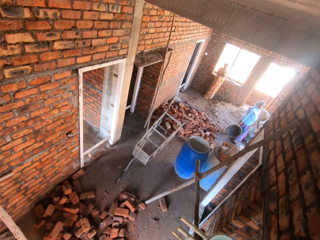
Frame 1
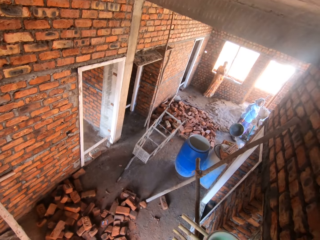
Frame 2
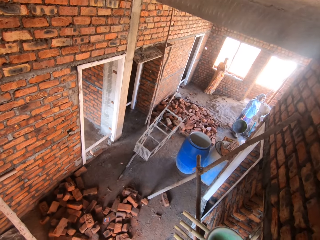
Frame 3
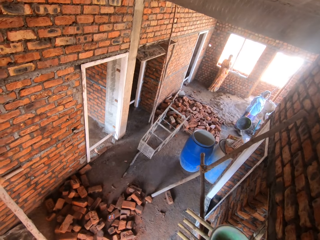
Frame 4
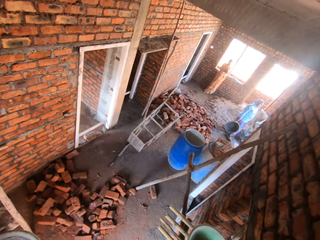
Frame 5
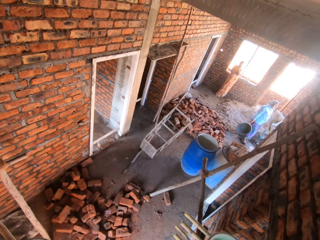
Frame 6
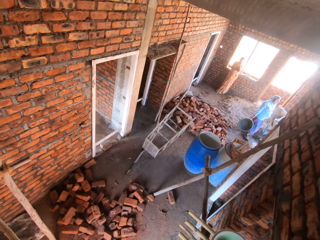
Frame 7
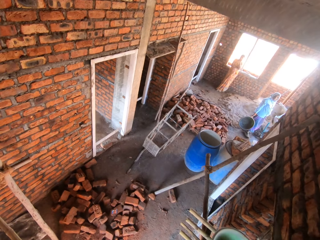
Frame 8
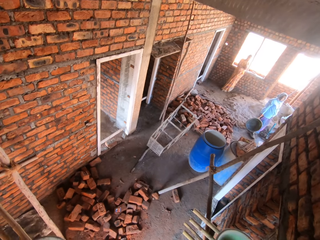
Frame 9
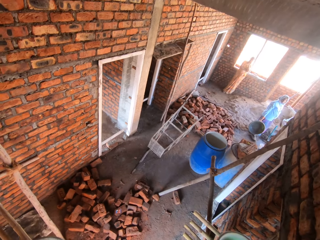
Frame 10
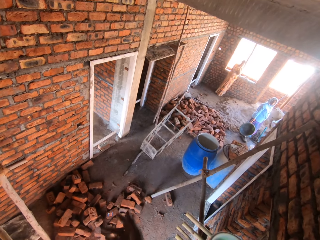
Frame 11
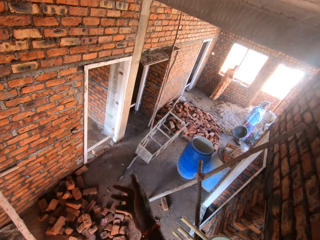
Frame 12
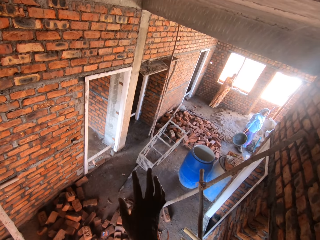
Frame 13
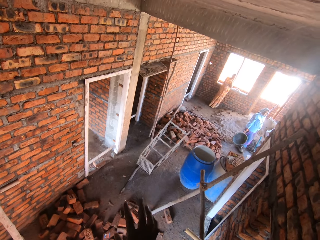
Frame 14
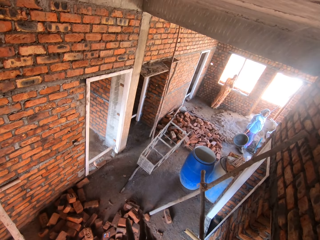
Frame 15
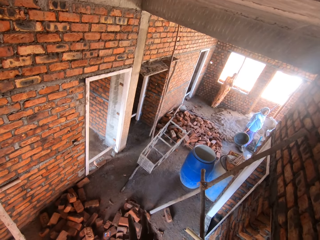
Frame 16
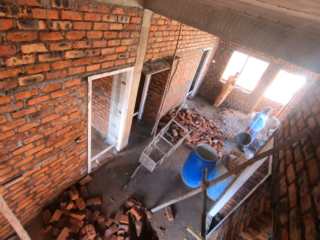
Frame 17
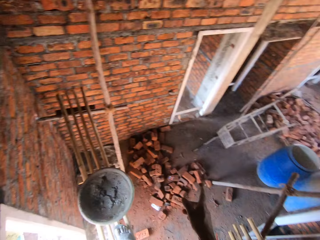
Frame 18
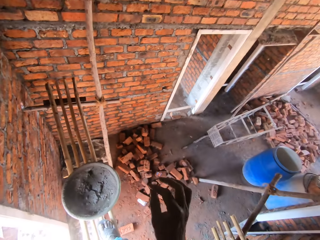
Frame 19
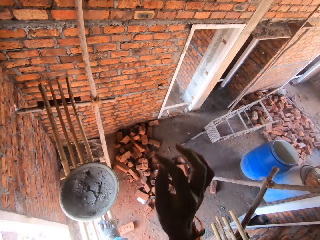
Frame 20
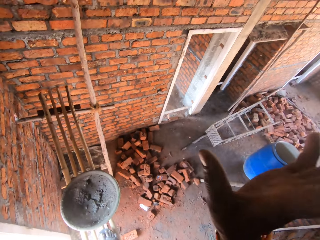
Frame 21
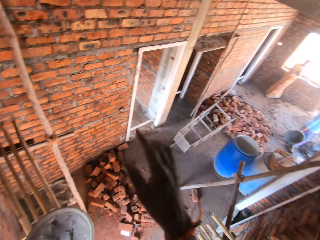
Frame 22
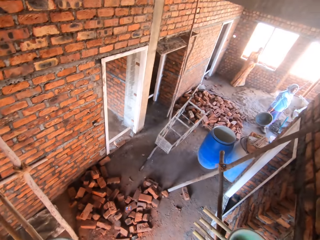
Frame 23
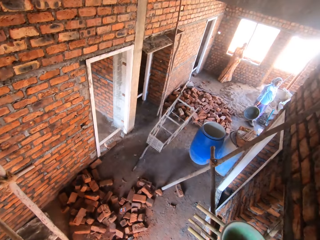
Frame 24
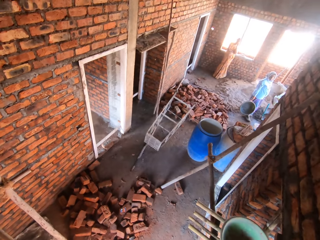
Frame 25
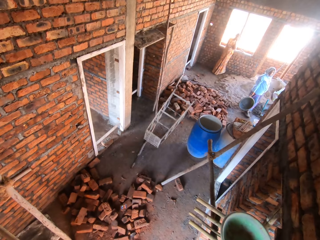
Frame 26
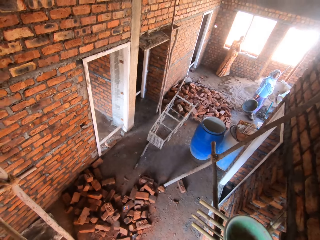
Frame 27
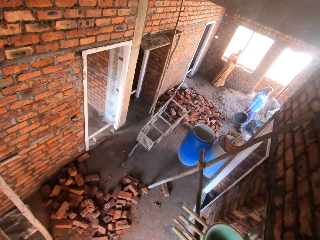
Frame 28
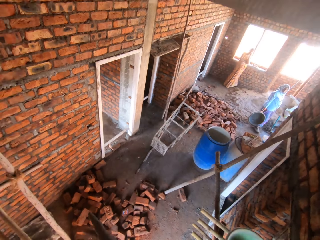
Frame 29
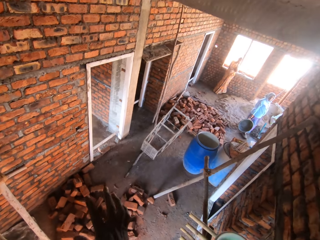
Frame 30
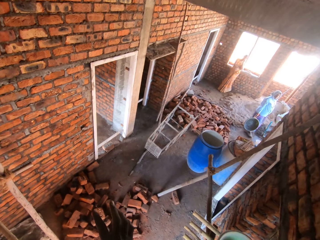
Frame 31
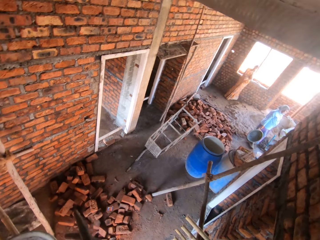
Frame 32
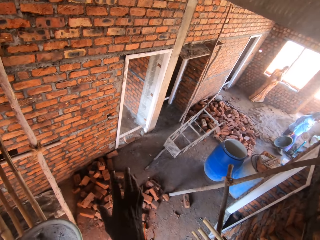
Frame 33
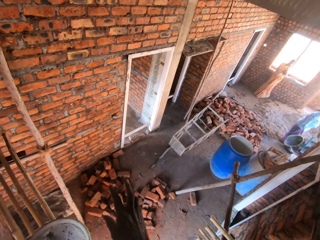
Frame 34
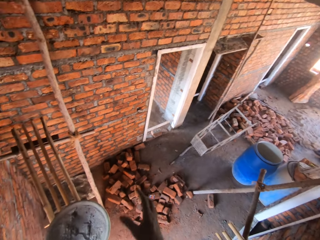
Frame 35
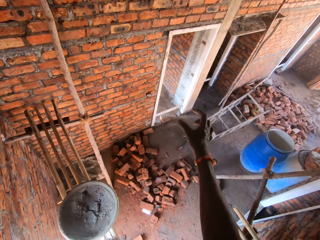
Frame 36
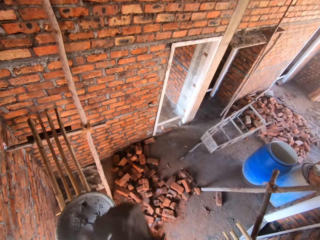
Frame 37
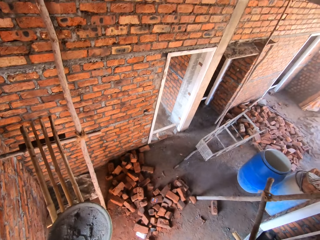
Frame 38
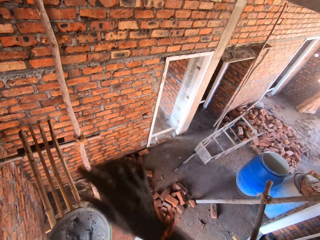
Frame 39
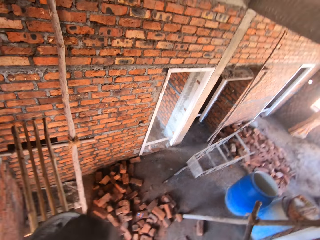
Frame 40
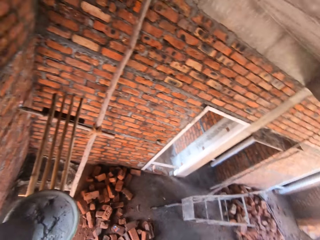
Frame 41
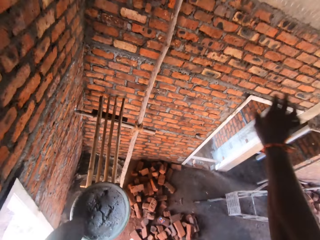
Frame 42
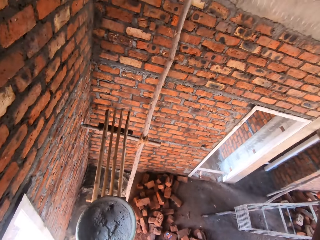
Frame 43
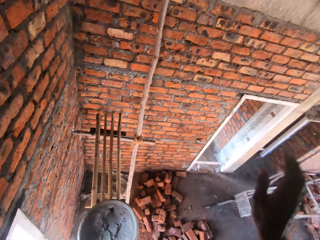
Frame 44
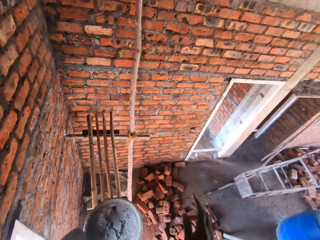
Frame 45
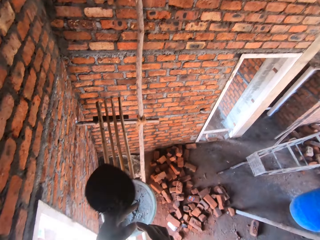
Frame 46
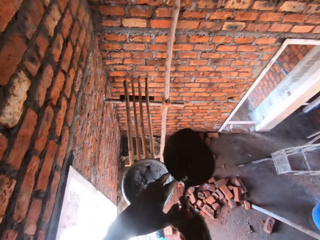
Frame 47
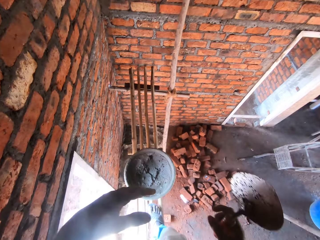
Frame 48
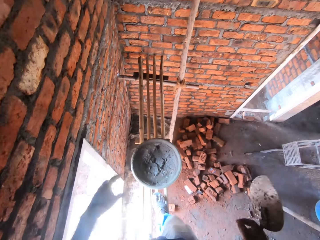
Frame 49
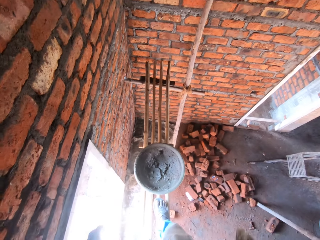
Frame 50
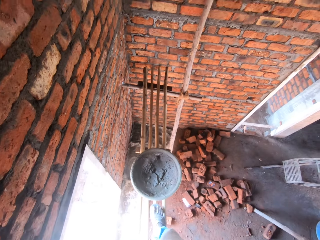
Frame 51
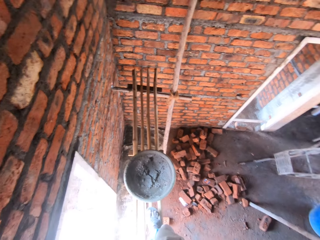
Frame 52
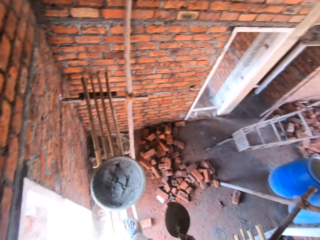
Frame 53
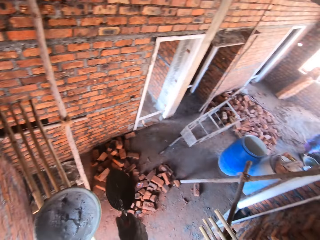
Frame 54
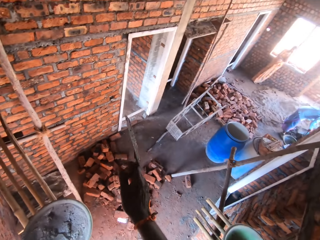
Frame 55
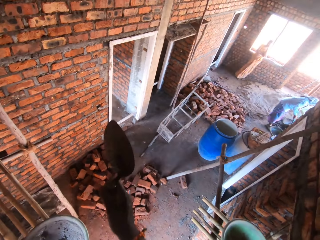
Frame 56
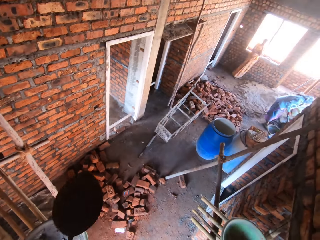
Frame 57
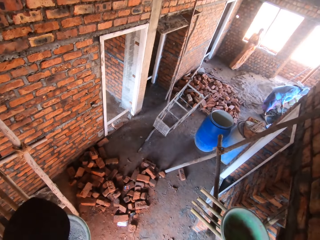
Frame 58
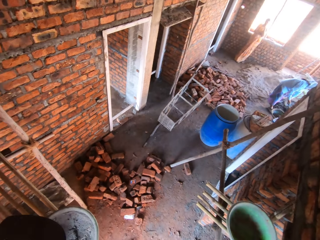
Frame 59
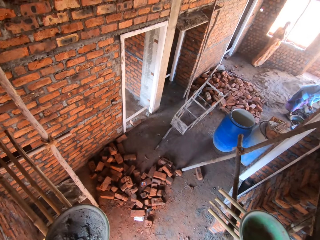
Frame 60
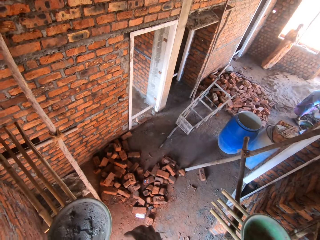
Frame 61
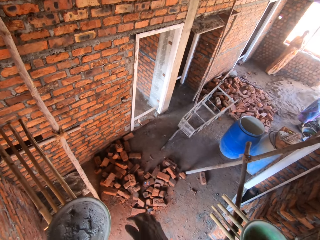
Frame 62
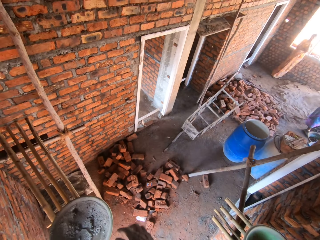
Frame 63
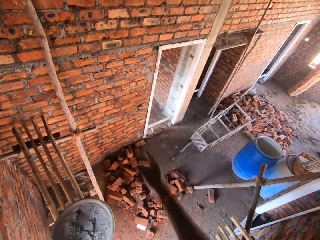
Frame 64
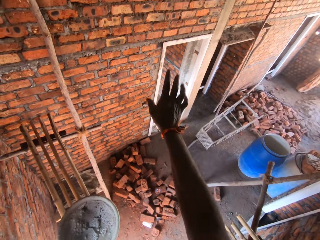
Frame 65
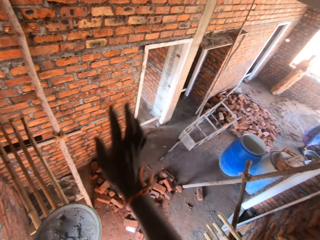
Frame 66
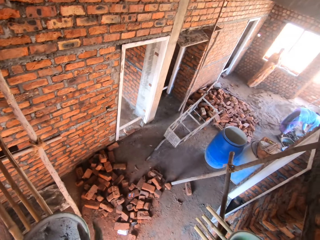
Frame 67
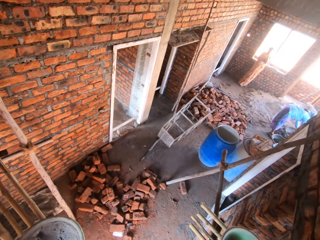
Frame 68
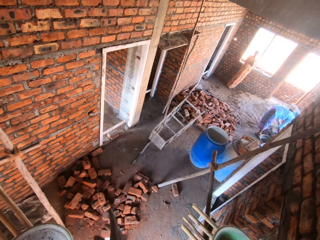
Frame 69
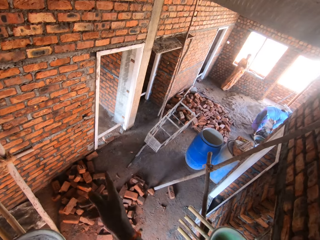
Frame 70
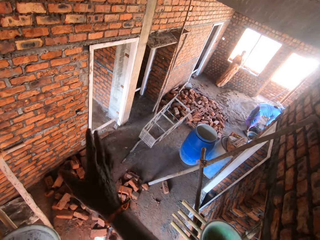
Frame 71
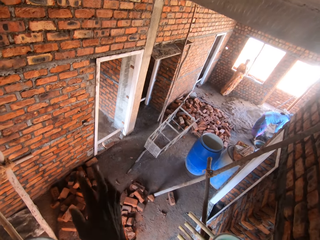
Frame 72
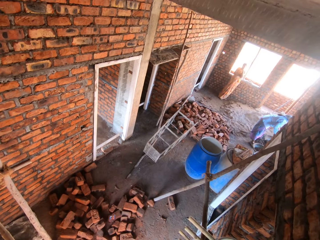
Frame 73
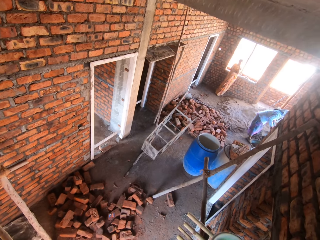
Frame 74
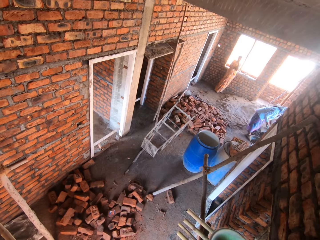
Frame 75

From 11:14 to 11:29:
The camera wearer moves the right hand. They look at a woman. The camera wearer passes the trowel to the right hand. They hold the trowel with the right hand, and pass the trowel to the left hand. The woman mixes concrete. The camera wearer moves the right hand.

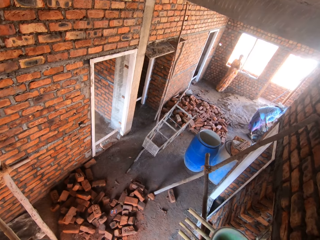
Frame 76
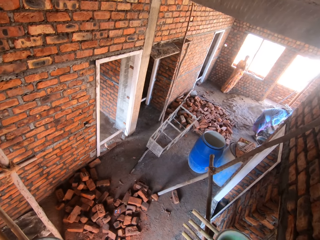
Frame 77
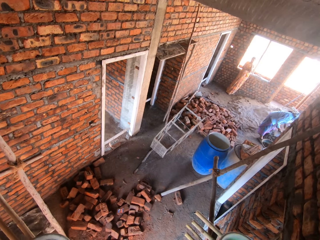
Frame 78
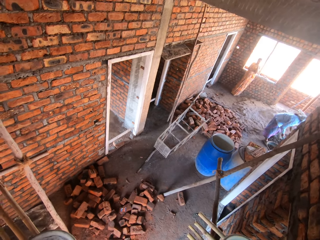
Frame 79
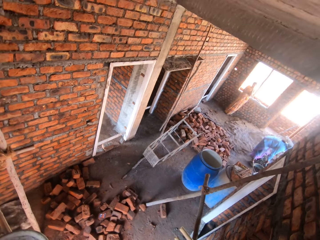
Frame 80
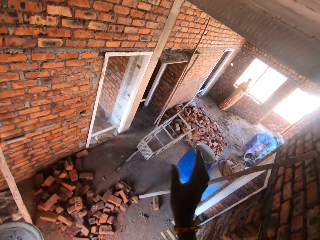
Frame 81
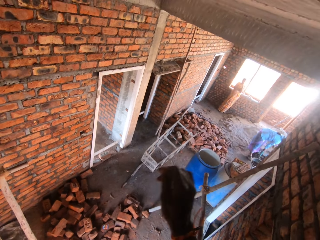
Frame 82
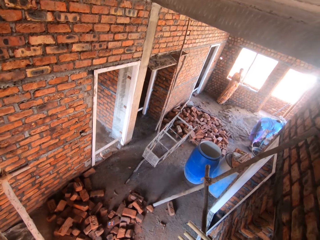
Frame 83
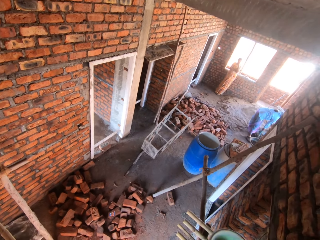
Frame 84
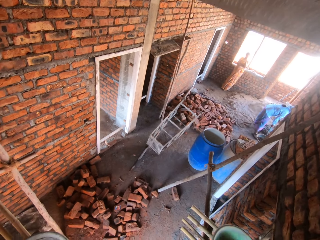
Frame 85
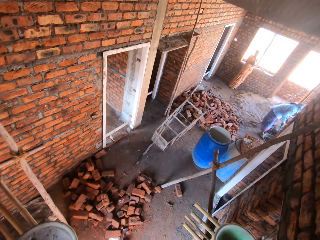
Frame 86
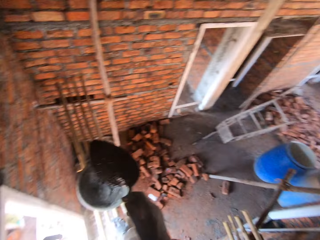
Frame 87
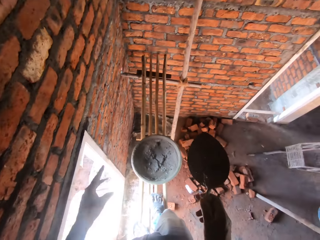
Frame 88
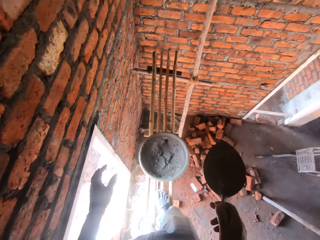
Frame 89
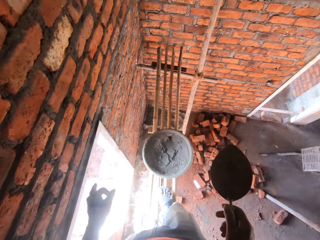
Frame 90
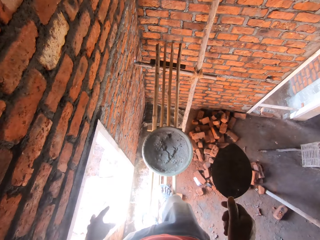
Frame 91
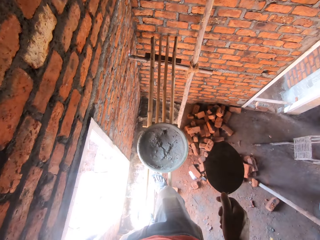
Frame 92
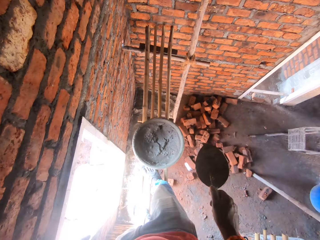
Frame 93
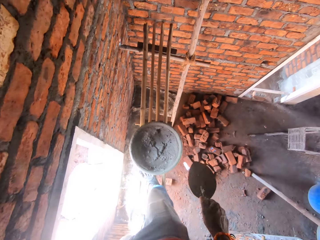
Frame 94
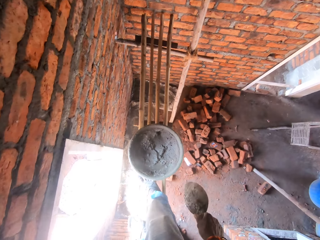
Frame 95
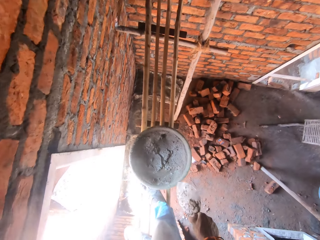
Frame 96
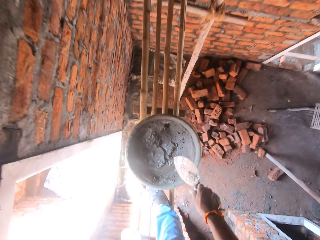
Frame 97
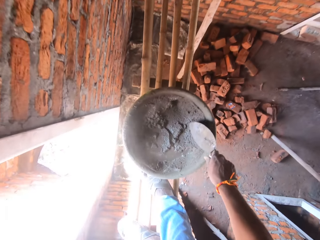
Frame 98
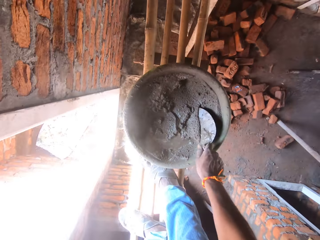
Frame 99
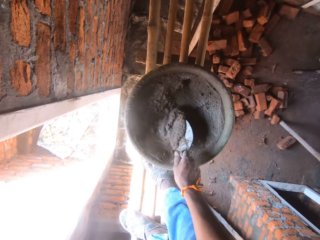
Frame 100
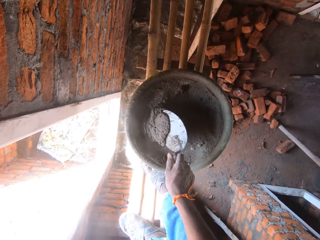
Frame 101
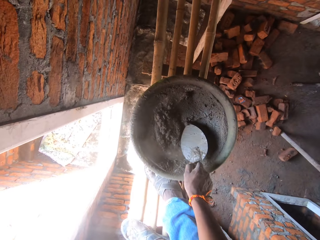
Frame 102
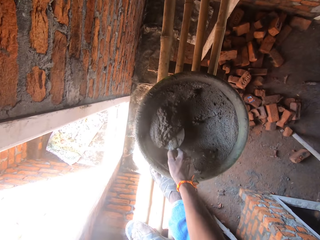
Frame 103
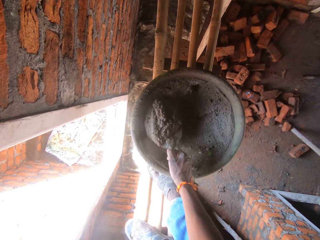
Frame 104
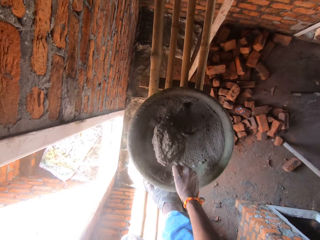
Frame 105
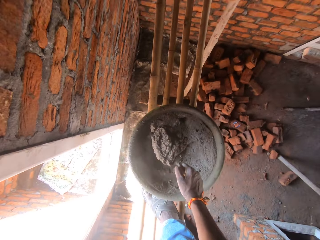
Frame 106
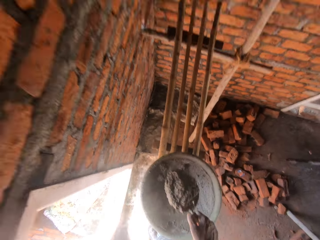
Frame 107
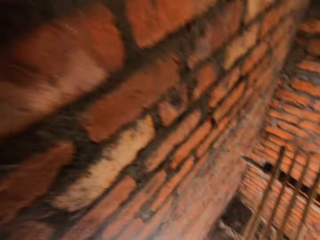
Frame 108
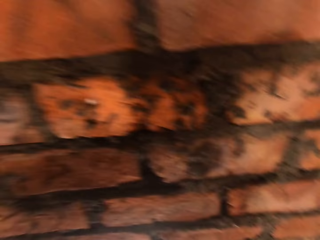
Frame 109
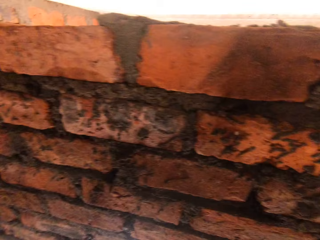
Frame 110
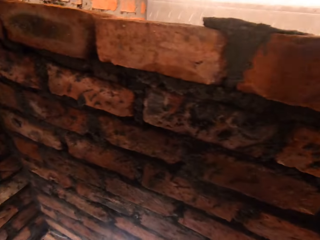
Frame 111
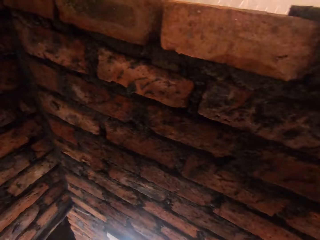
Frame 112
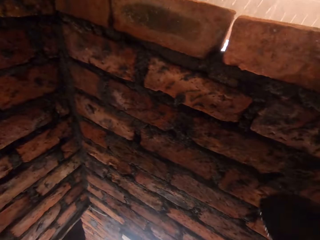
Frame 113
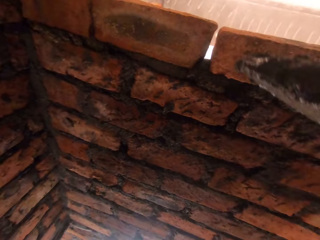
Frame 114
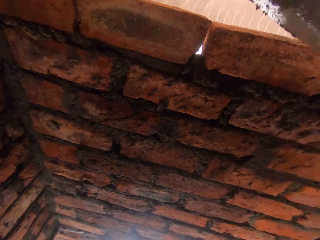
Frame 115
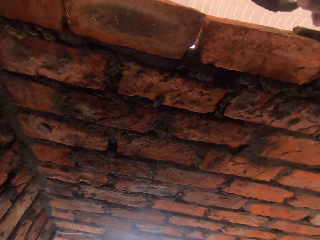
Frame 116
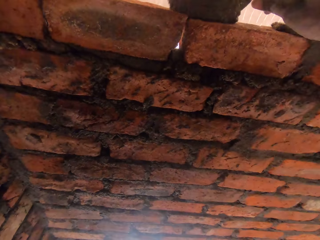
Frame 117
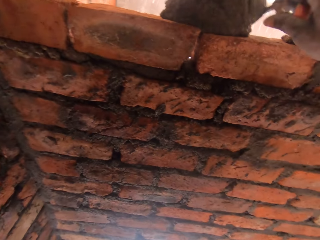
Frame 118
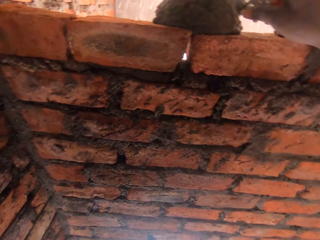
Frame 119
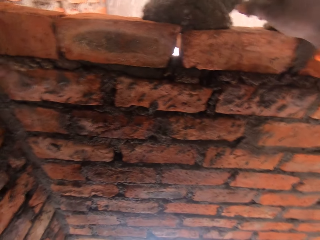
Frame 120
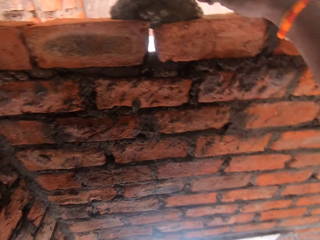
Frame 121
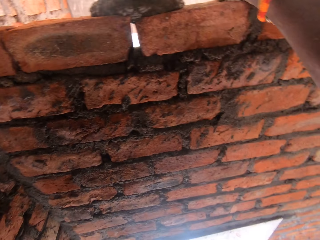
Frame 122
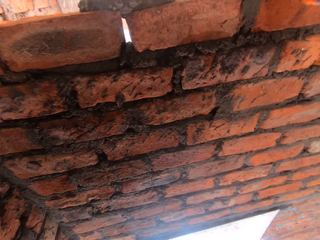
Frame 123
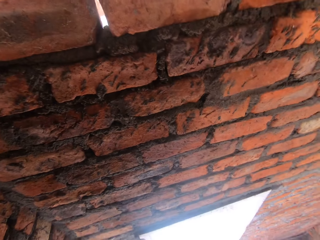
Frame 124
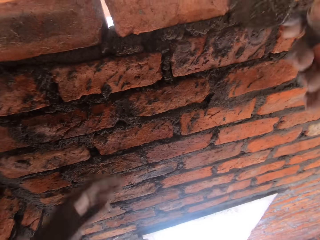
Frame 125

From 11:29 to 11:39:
The camera wearer scoops the mortar with a trowel. They put the mortar on the brick with the trowel.
